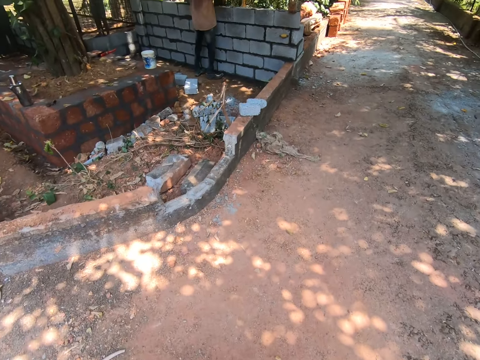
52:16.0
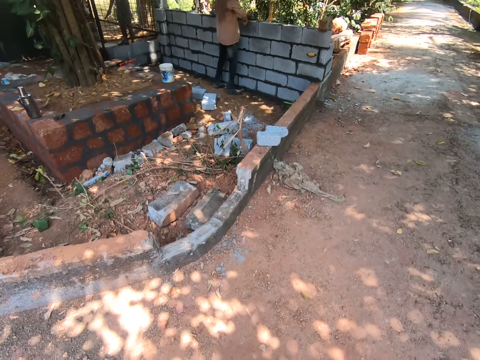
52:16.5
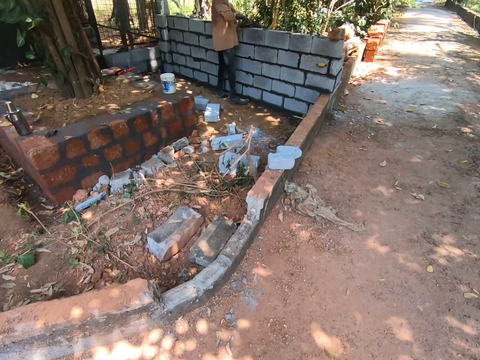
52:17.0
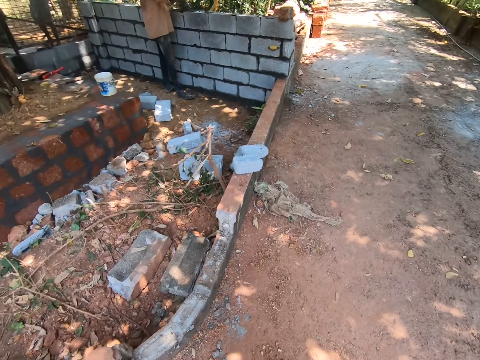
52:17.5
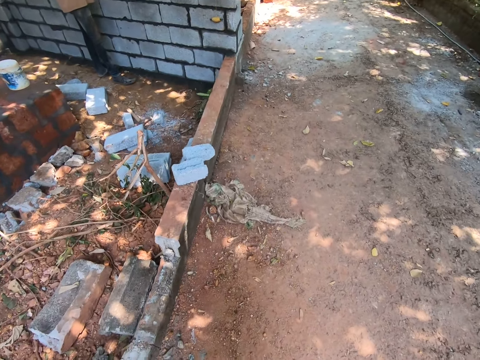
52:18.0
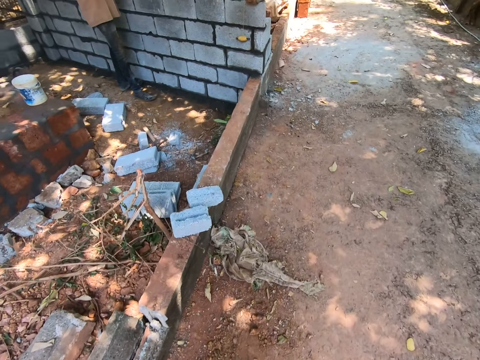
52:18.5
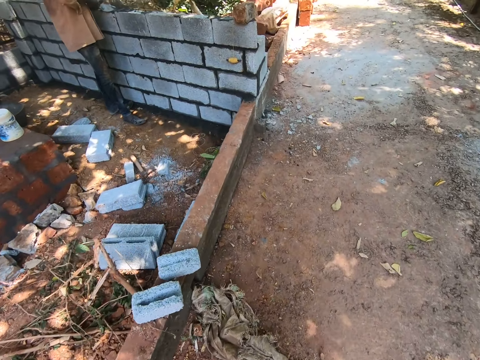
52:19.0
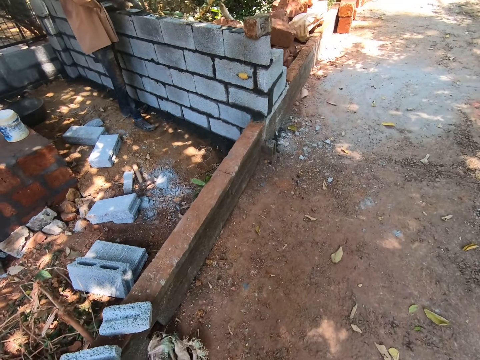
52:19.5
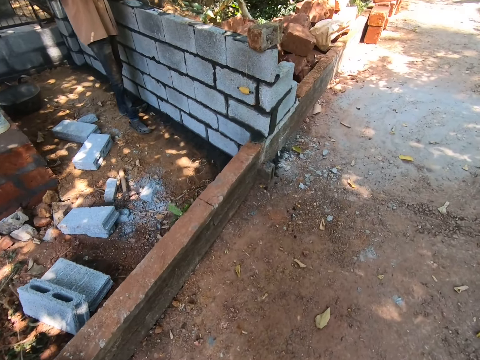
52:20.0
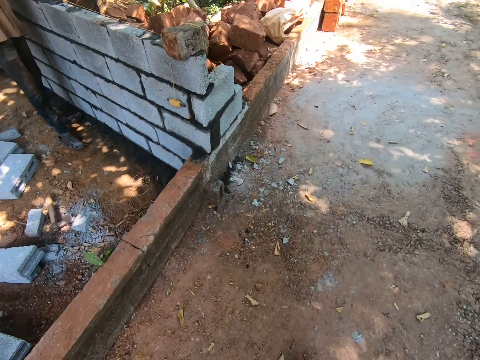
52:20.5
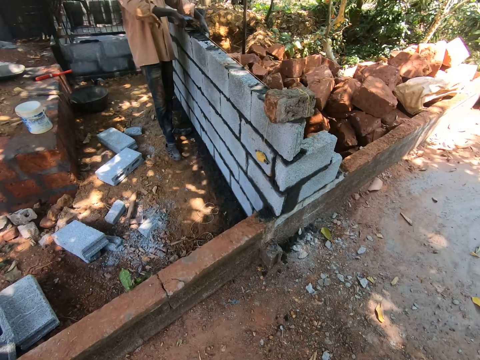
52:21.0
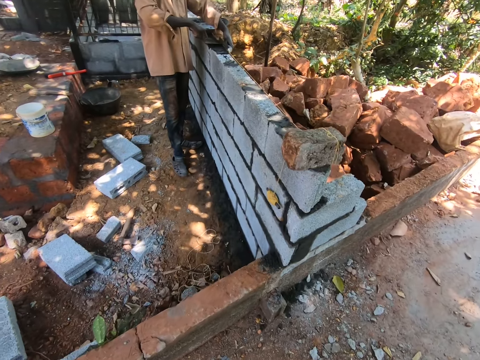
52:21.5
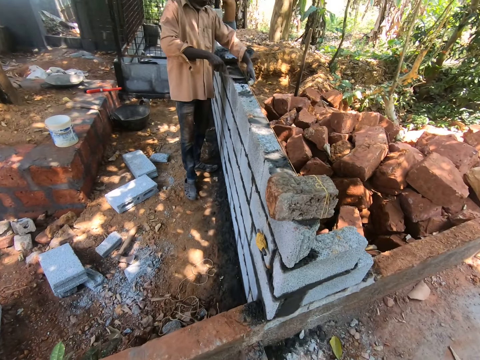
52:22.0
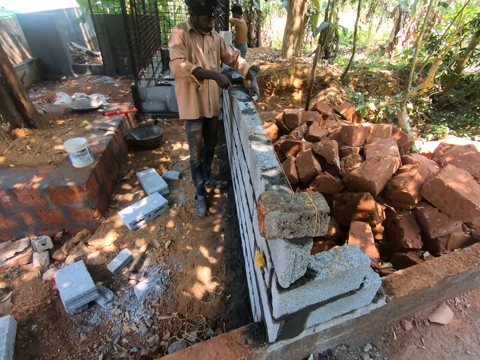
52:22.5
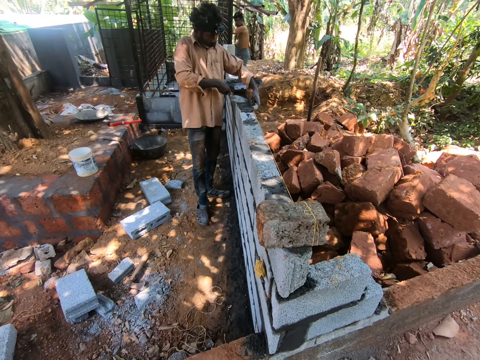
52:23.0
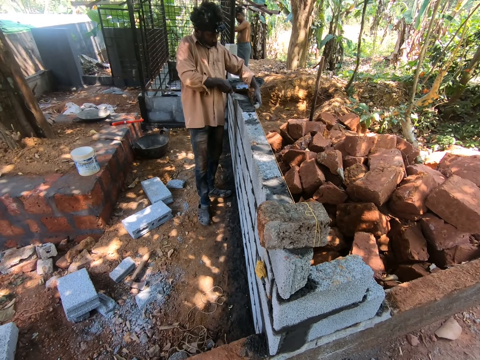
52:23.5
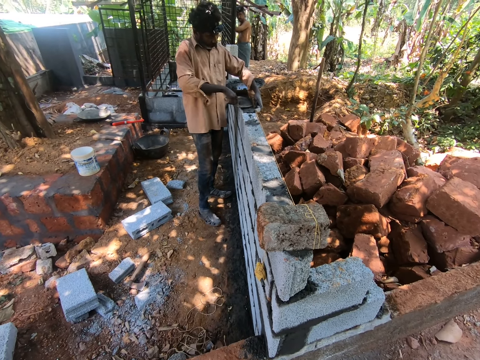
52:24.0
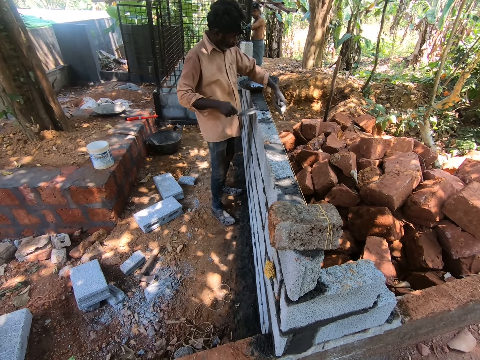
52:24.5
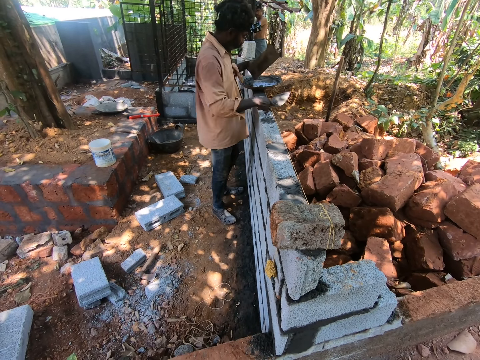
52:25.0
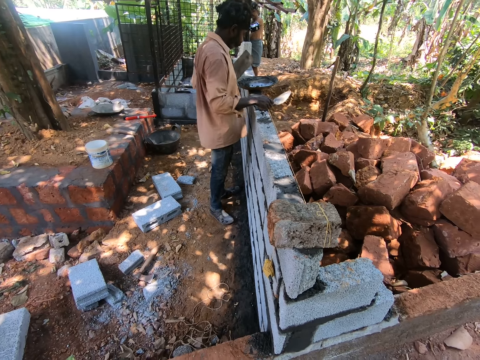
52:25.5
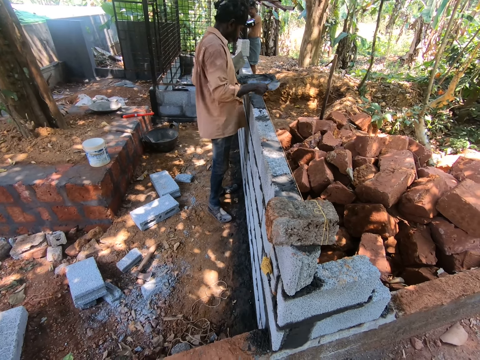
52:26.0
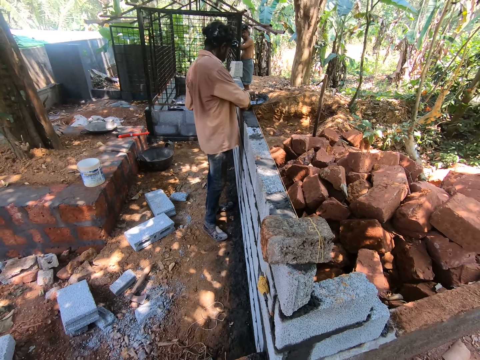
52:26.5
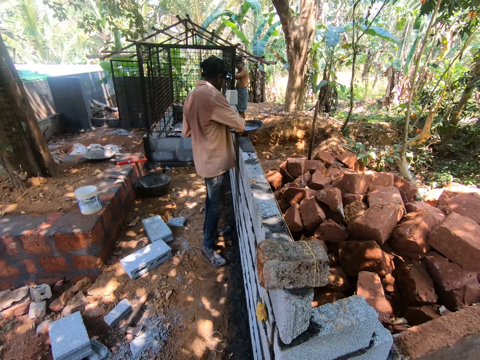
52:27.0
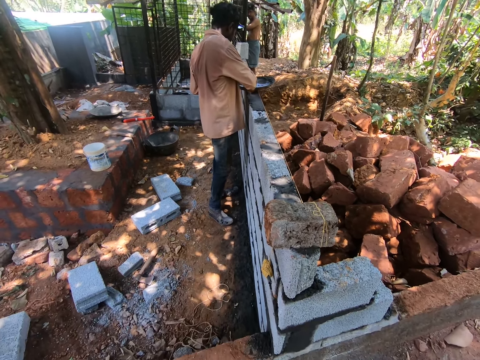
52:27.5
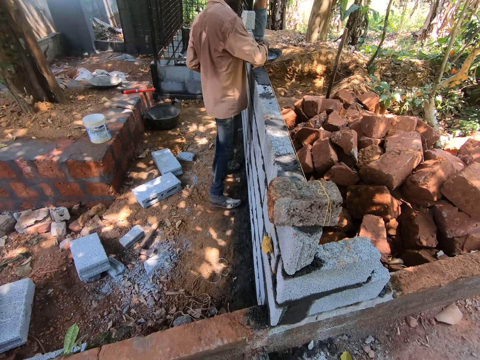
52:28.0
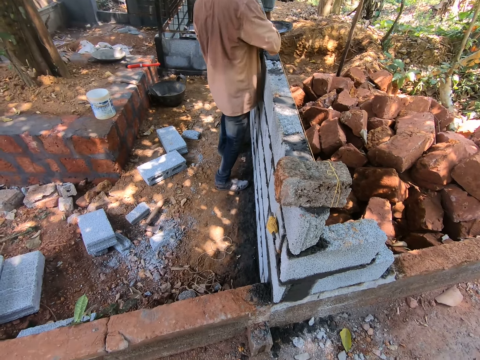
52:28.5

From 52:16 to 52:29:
A man spreads cement on the wall with the trowel and float in his hands. A person fixes bricks outside. Another man converses with the camera wearer. The first man packs cement from the pan with the trowel in his right hand.

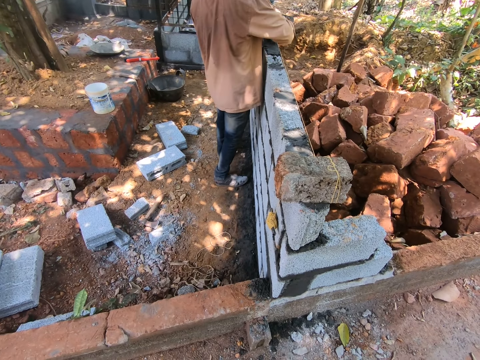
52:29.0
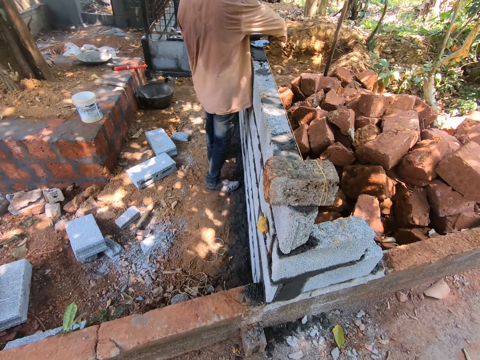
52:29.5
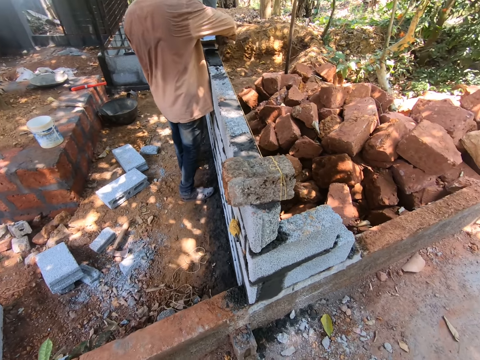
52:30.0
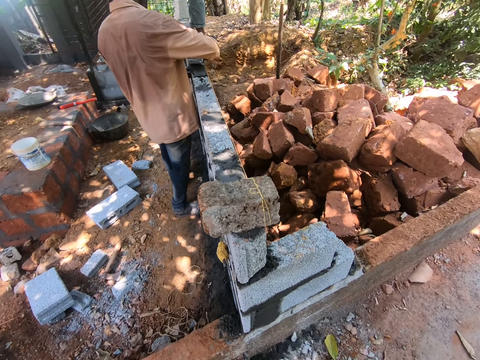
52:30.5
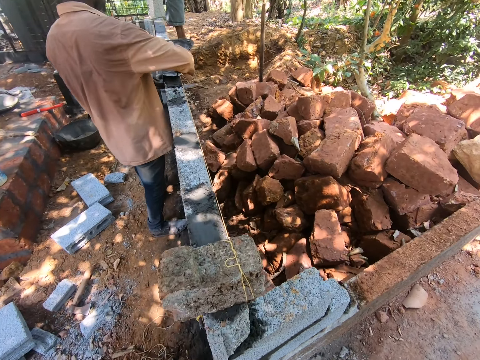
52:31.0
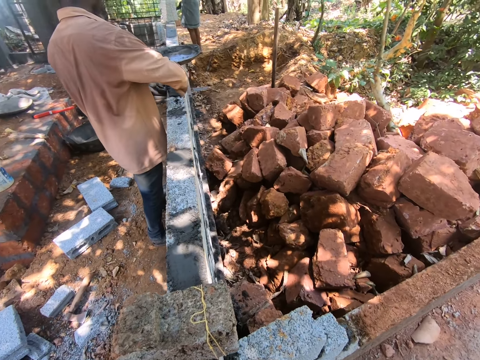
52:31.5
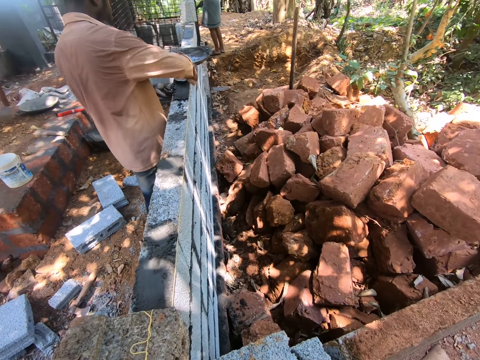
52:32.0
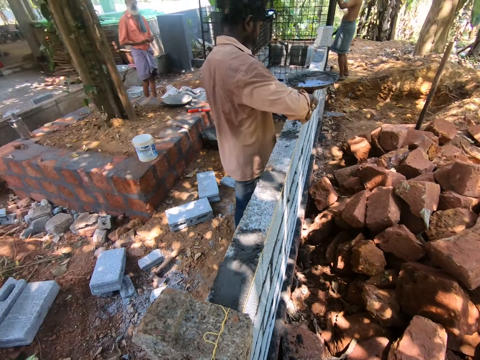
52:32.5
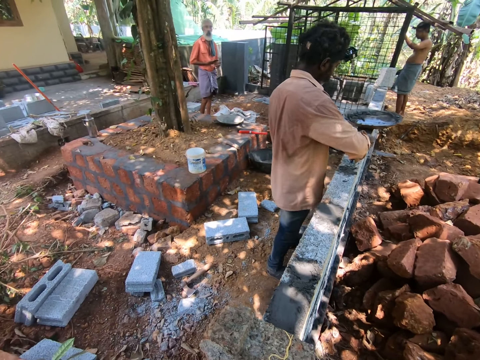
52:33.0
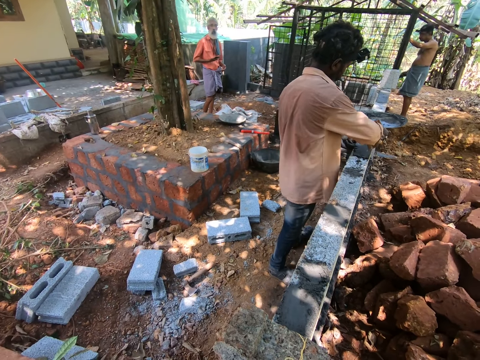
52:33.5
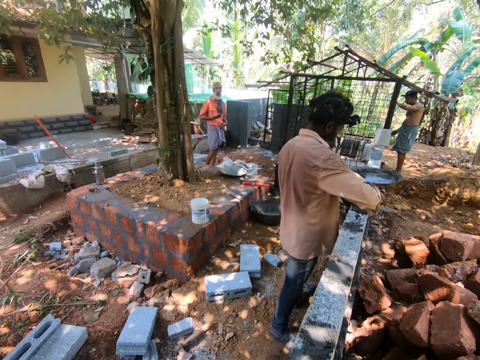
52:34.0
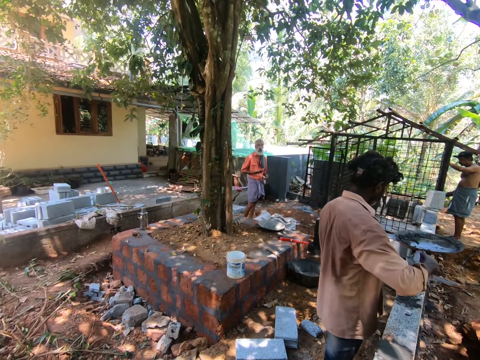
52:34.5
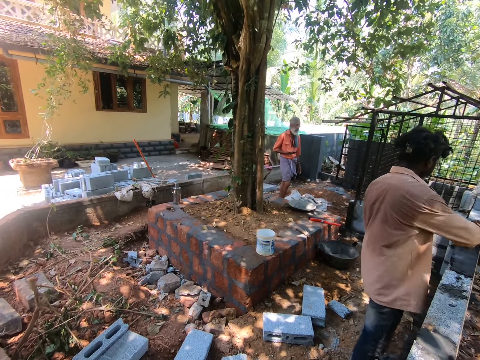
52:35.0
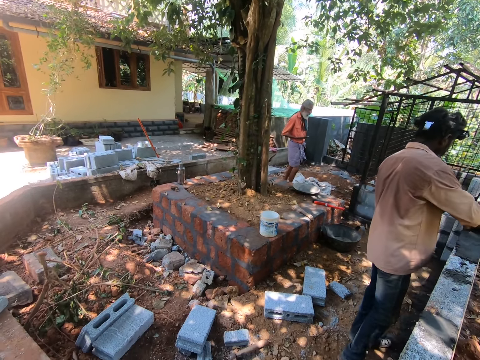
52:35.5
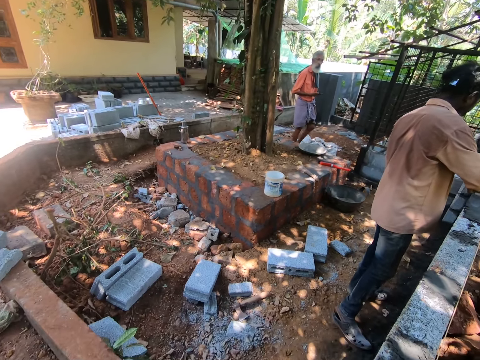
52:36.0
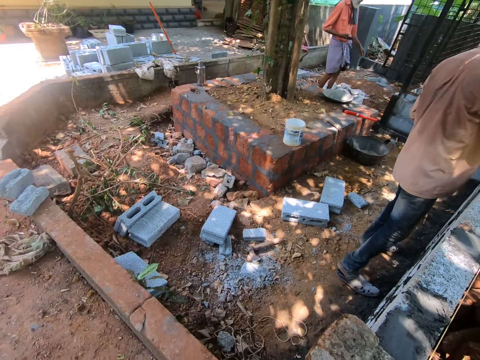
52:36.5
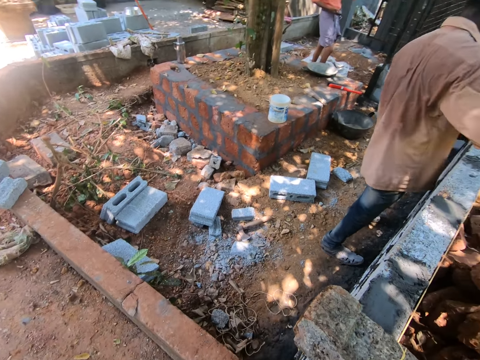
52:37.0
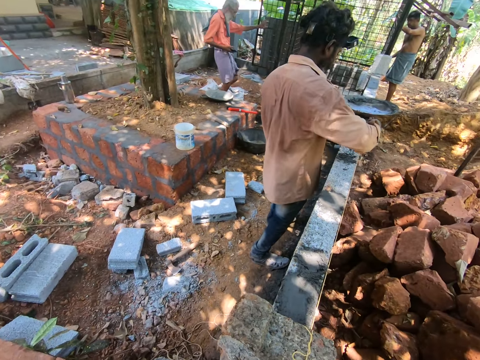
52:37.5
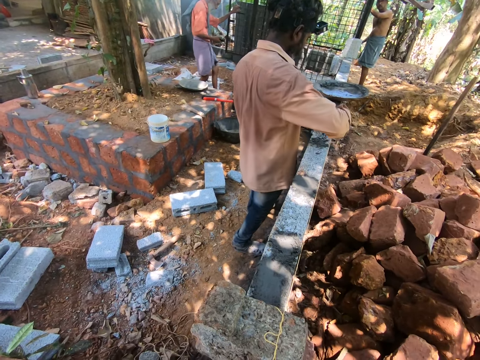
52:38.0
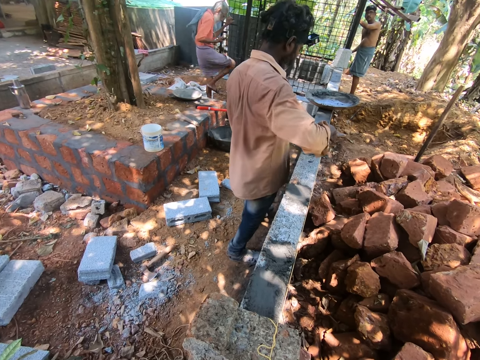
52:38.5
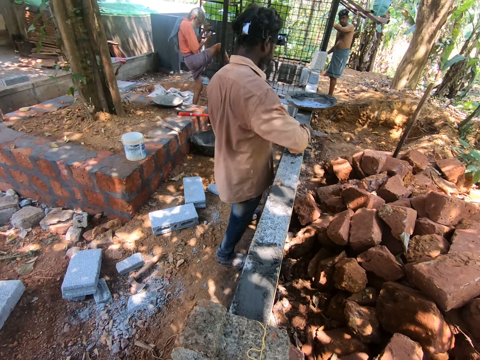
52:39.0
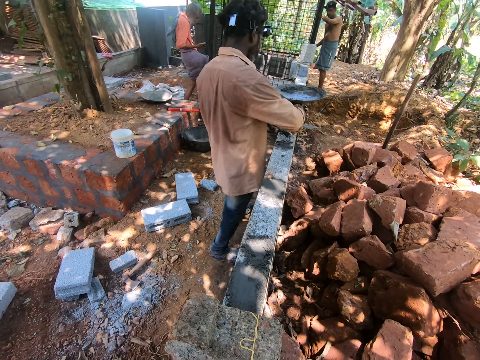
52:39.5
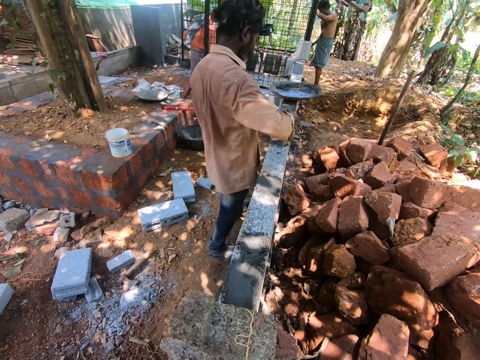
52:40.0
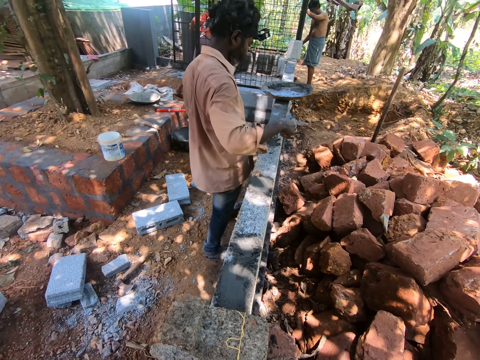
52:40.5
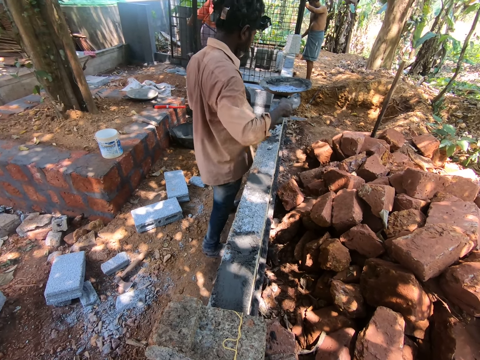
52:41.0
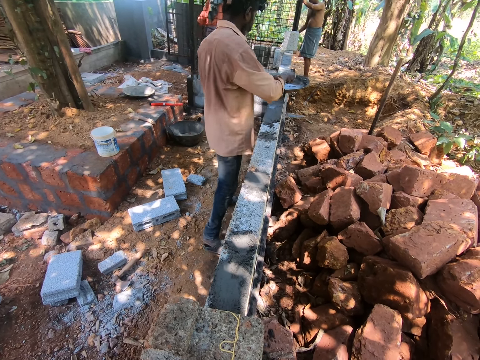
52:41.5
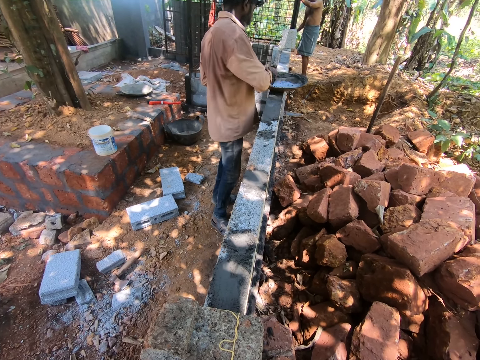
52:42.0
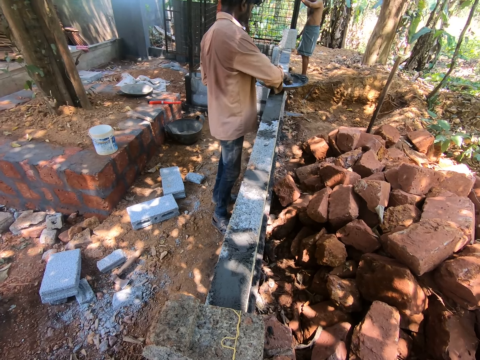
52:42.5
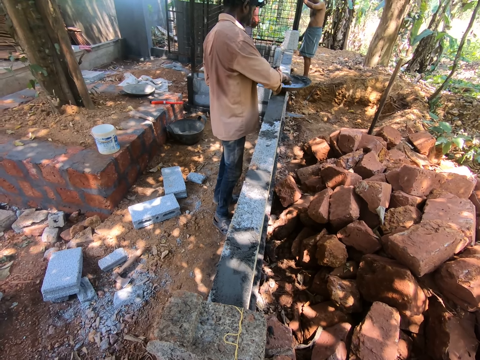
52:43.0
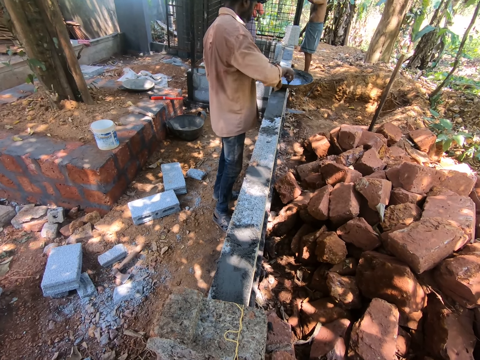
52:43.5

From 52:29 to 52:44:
A man spreads the cement on the wall with the trowel and float in his hands. Another man converses with the camera wearer. The camera wearer walks outside. A third man paints the cage with the paintbrush in his right hand. The first man packs cement from the pan with the trowel in his right hand.
